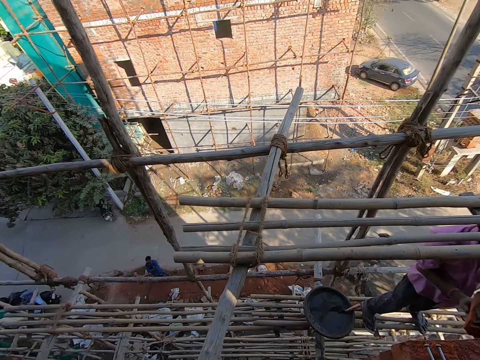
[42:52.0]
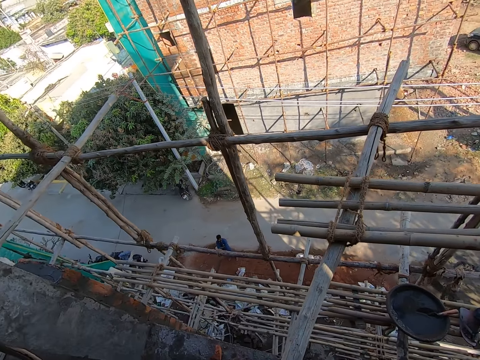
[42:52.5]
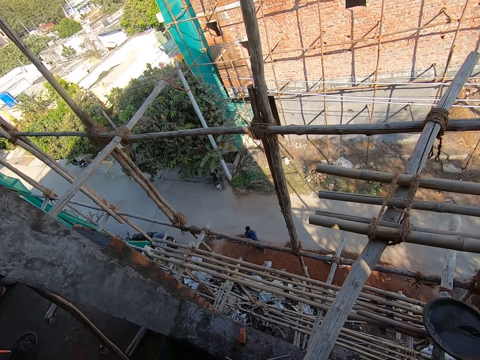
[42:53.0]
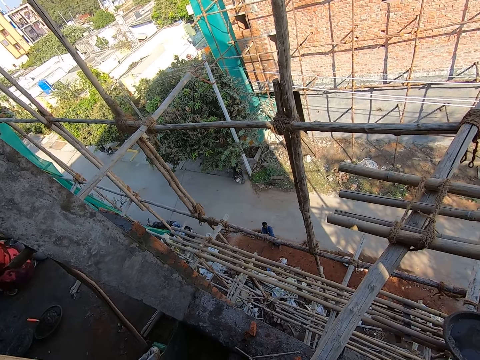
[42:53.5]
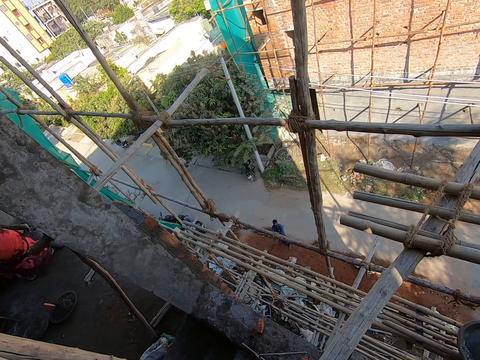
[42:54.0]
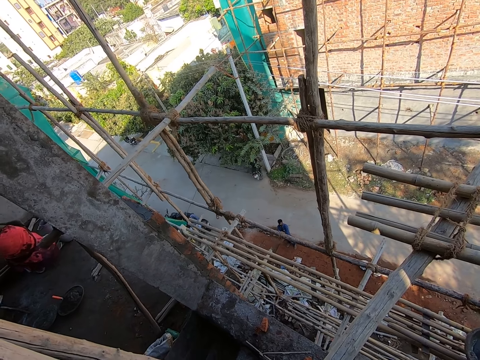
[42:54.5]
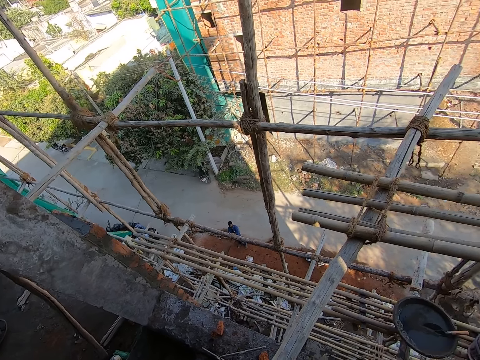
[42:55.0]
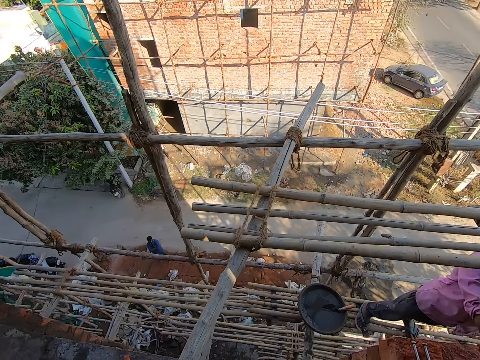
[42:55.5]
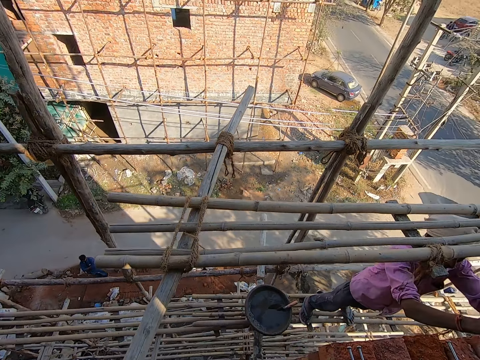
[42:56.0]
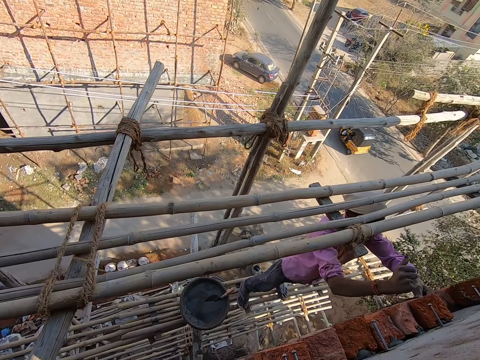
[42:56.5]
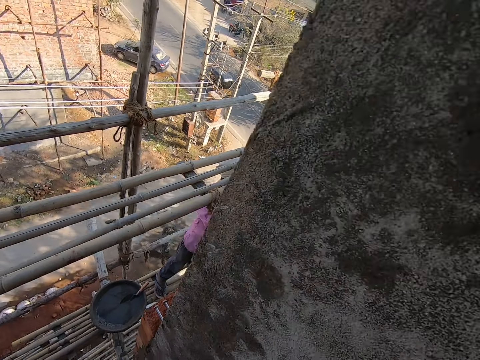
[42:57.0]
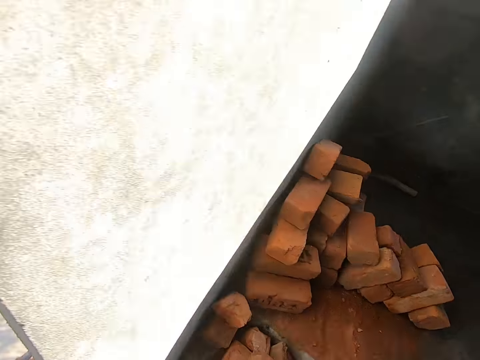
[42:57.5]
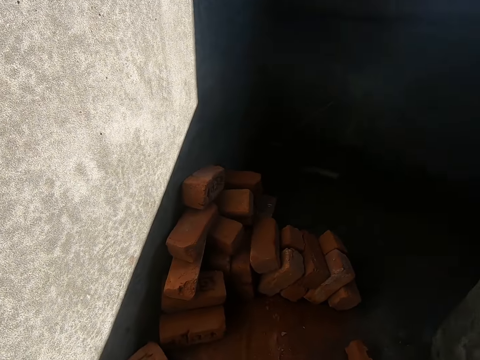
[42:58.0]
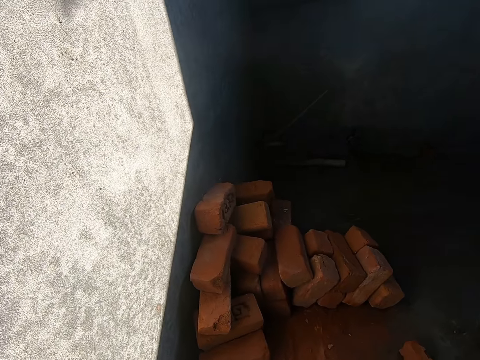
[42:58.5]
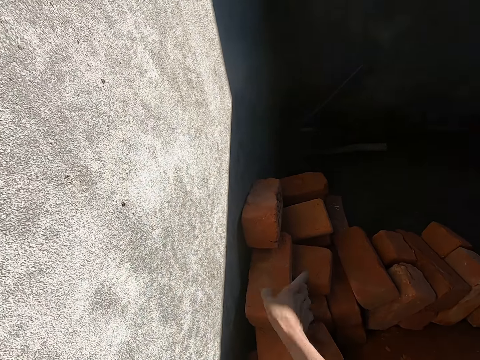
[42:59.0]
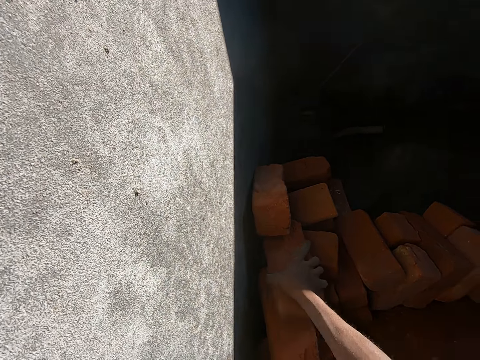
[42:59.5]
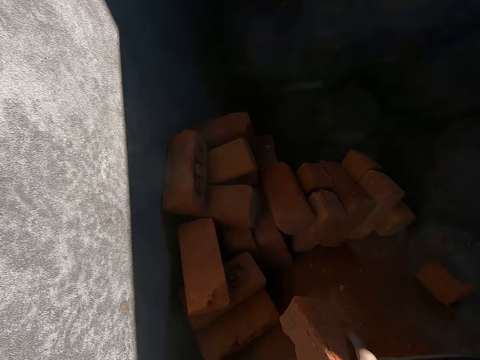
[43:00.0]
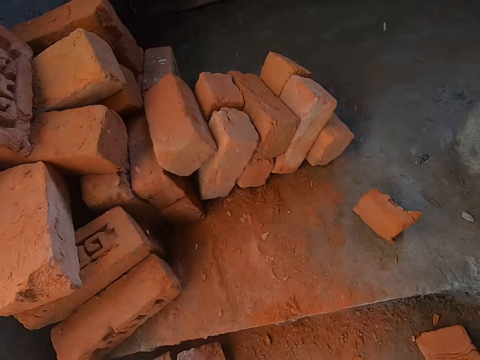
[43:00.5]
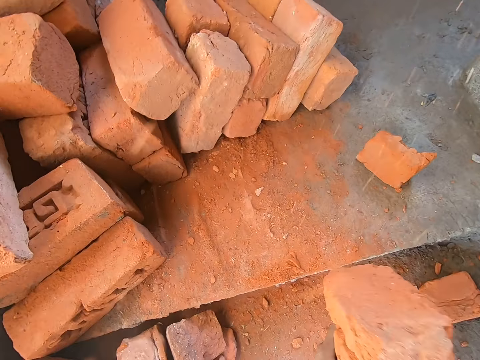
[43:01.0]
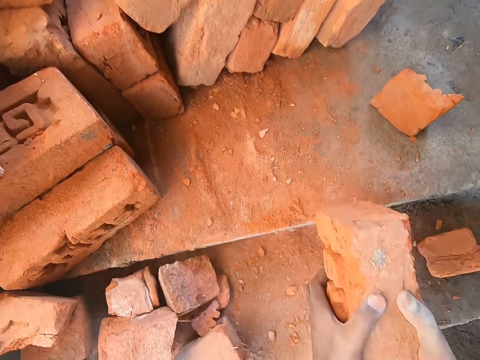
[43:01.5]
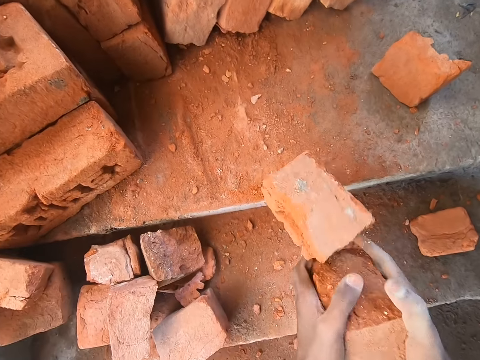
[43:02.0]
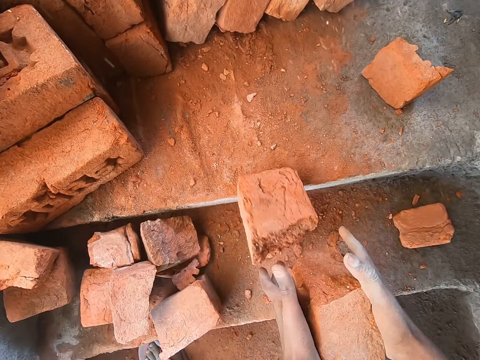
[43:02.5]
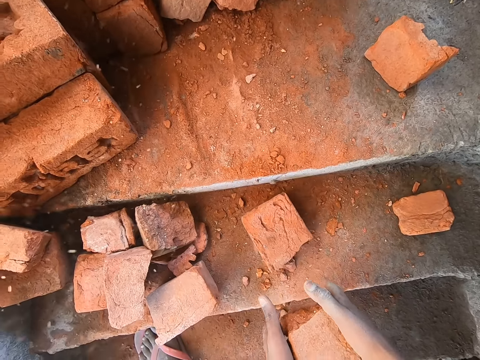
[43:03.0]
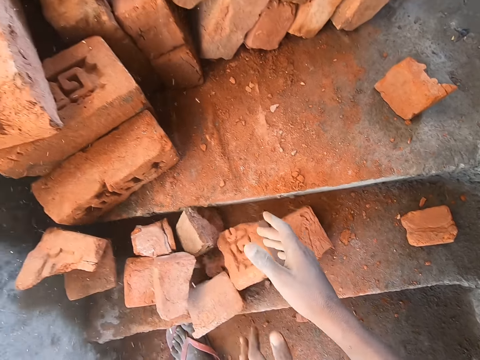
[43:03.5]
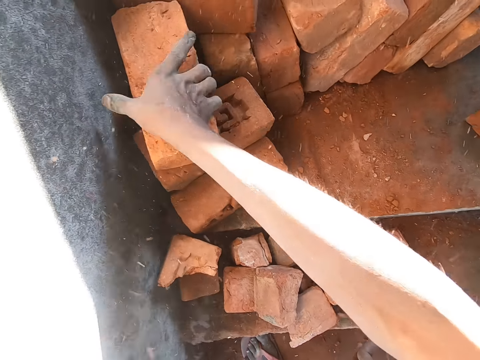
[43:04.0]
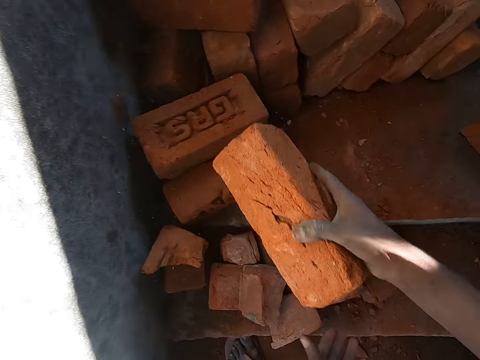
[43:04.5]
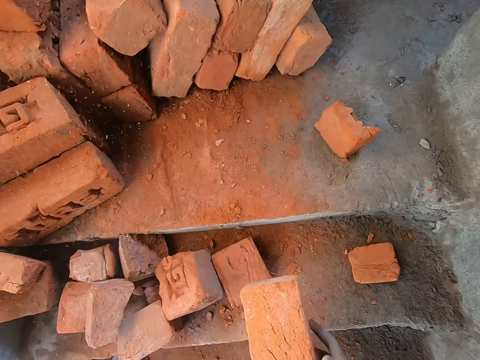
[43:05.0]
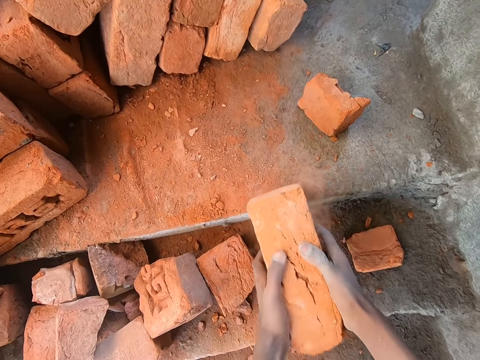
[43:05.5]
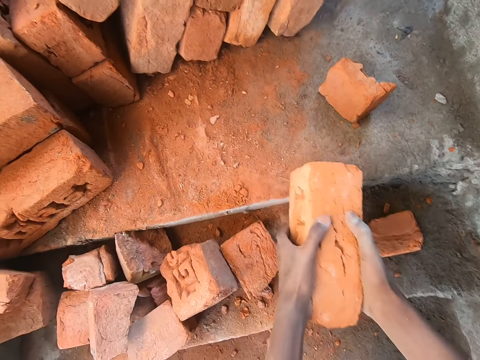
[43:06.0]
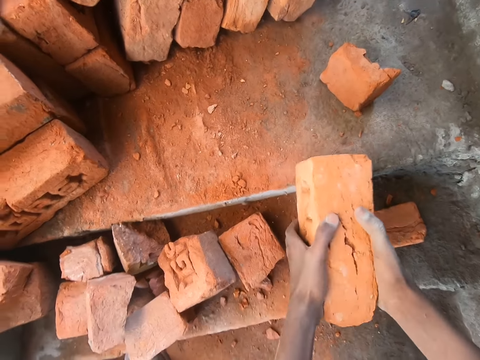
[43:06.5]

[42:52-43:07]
The man hits red bricks to the wall with his right hand. The camera wearer looks around. He picks red bricks from the pile of red bricks with his right hand. He hits the red brick on the stairs with both hands. He throws a piece of red brick on the stairs with both hands. He puts the brick on the stairs. He picks red bricks from the pile of red bricks with his right hand. He hits the red brick on the stairs with both hands.

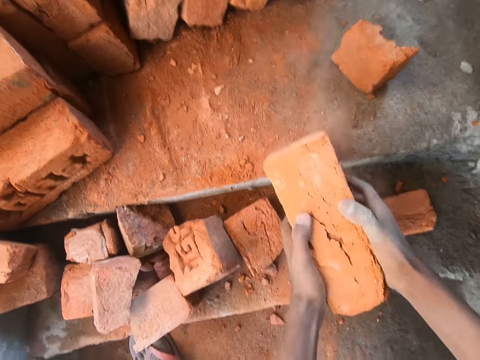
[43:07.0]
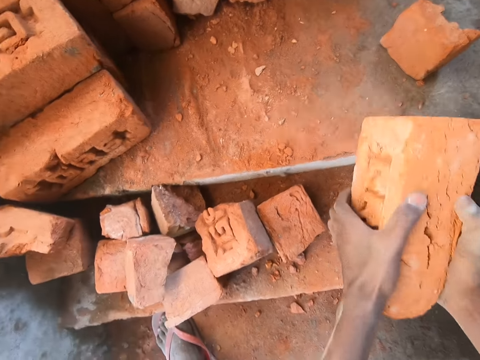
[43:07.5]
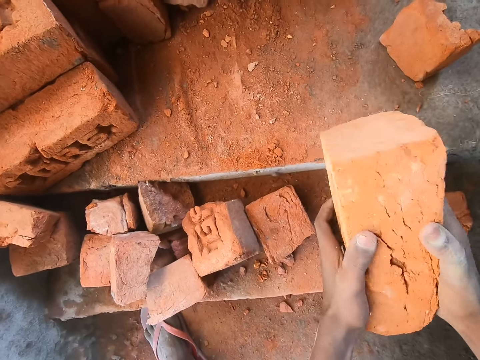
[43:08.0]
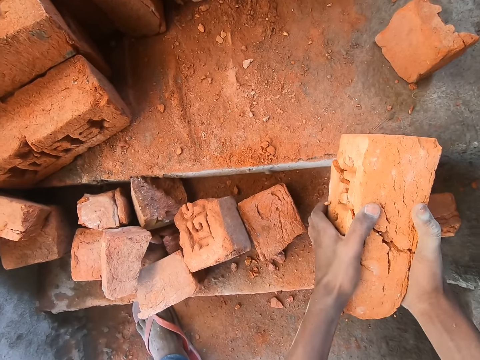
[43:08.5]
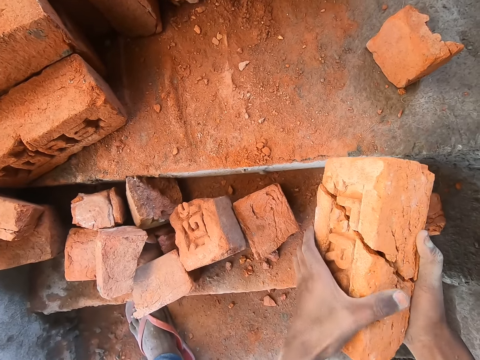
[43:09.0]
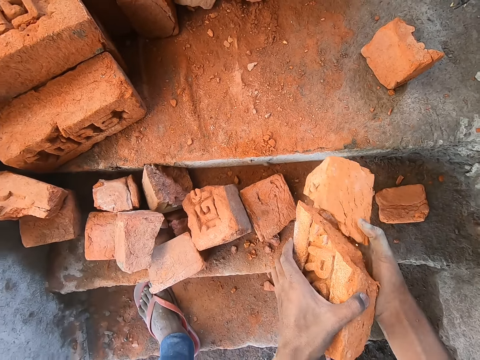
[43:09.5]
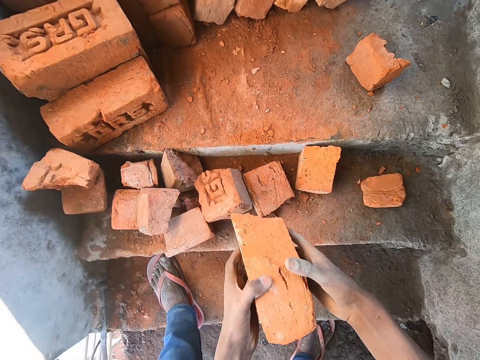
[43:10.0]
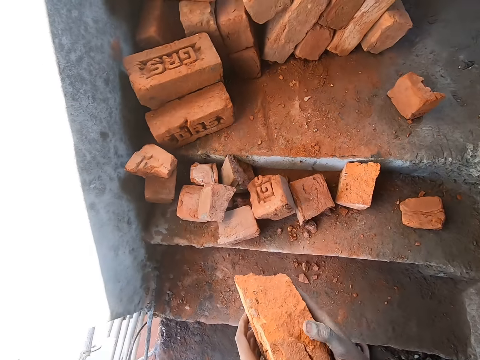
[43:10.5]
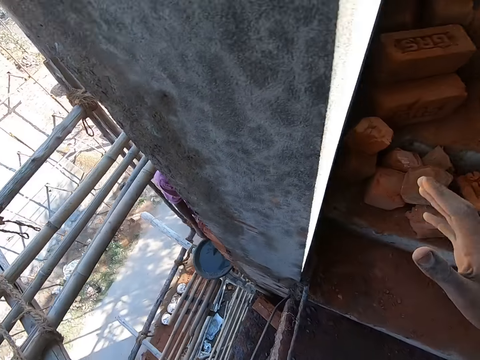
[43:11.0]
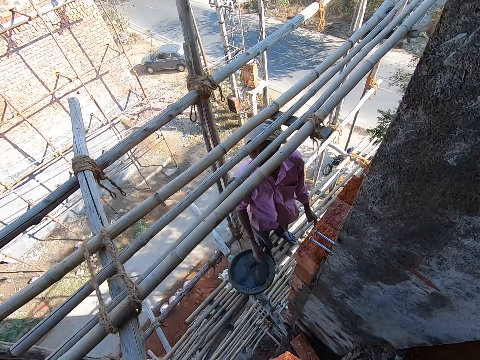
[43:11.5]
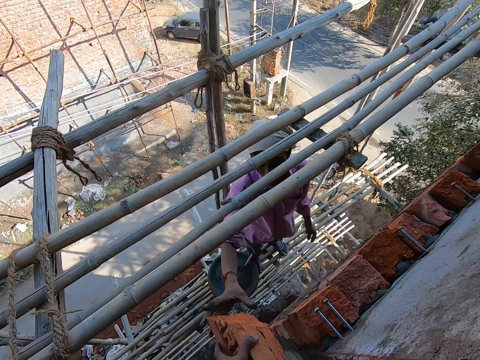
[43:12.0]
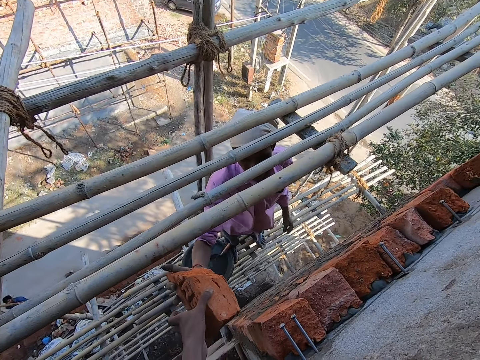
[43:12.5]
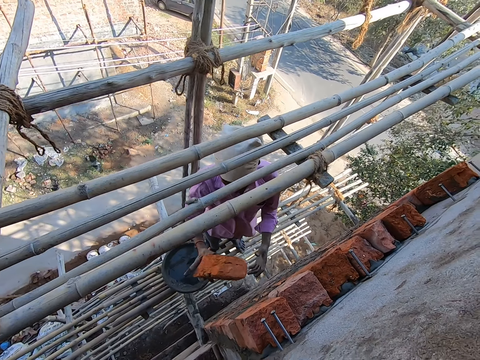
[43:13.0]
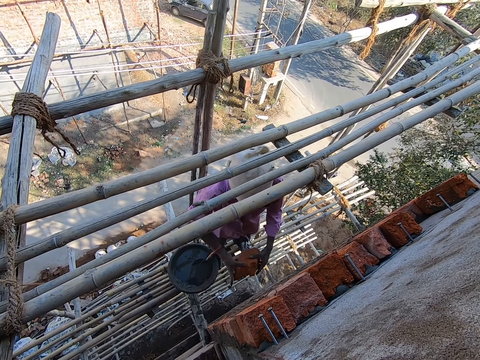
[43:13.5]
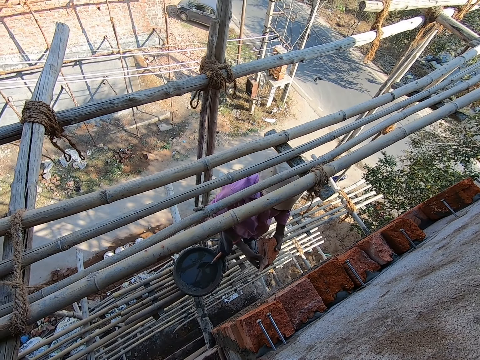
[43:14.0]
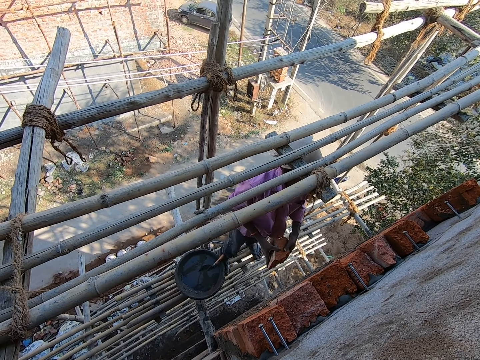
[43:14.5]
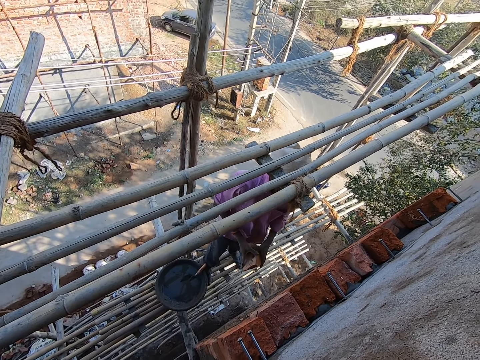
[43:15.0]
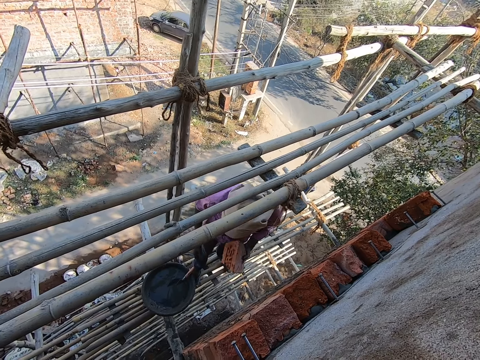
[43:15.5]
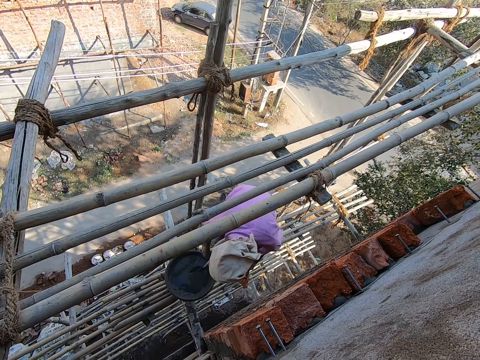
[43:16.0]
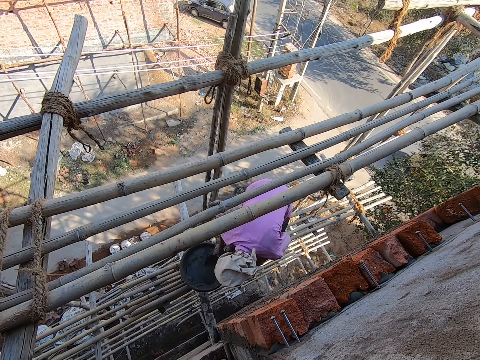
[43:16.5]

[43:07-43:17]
The camera wearer drops a piece of red brick on the floor with both hands. He turns around. He hands the man the piece of red brick with his left hand. The man picks the brick from the camera wearer and looks around. The man mixes the cement in the head pan with the trowel in his right hand.

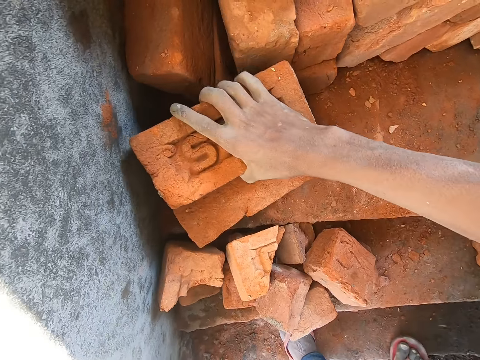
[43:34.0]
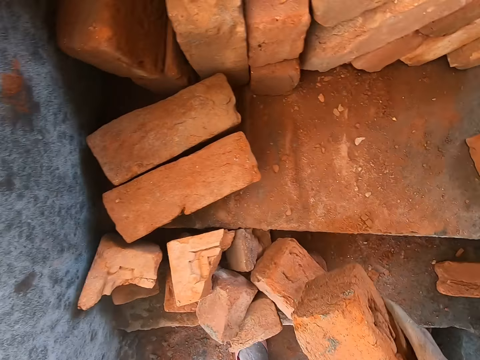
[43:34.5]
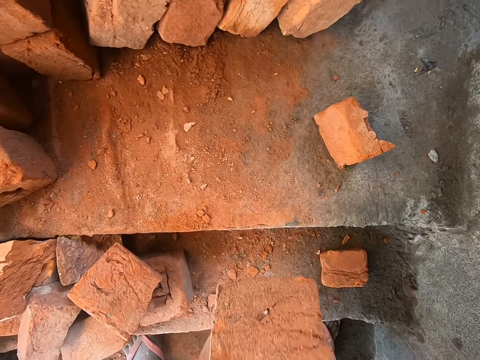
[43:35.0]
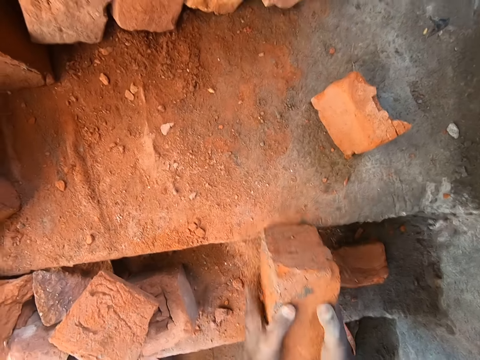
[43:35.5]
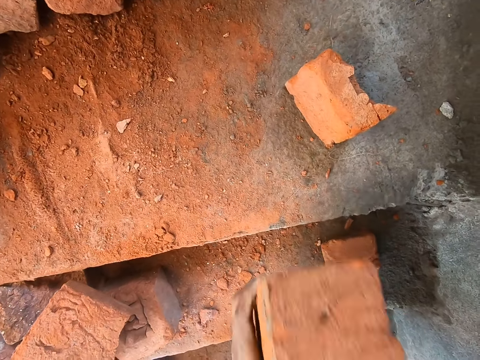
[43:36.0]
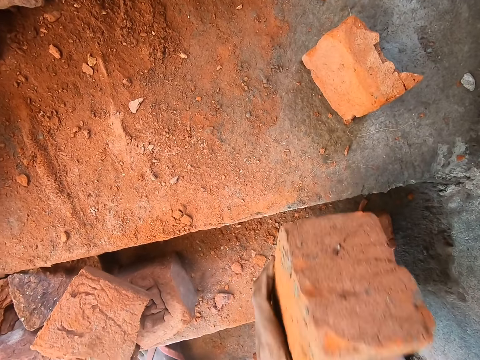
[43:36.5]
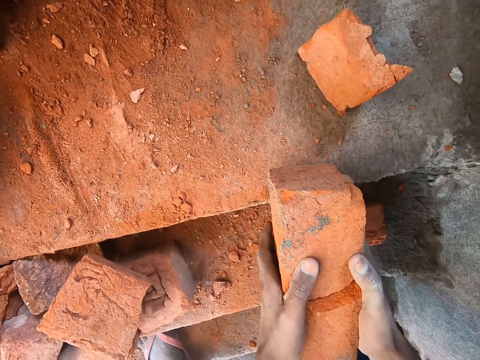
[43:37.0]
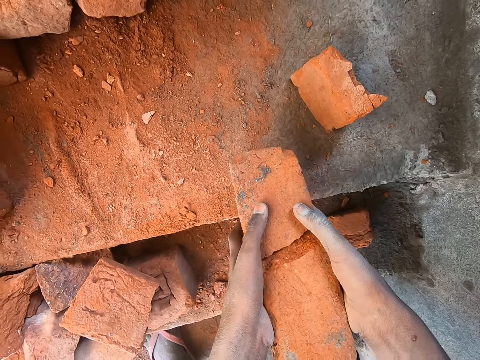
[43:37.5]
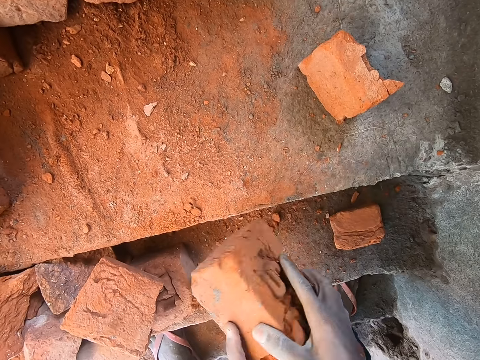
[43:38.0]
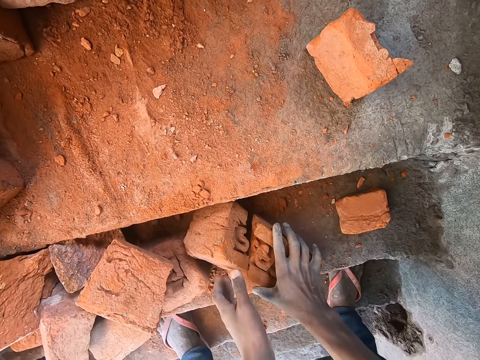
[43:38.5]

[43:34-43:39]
The camera wearer picks a red brick from the pile of red bricks with his right hand. He hits the red brick on the stairs with both hands. He drops the pieces of red bricks on the stairs with both hands.
